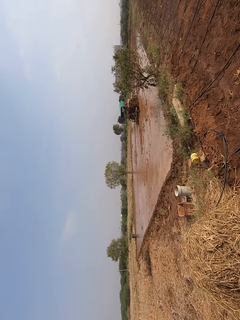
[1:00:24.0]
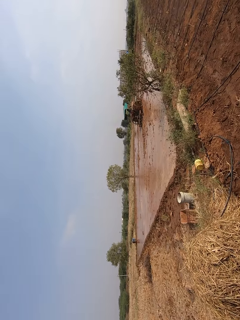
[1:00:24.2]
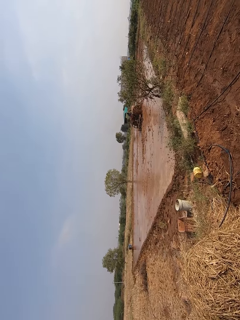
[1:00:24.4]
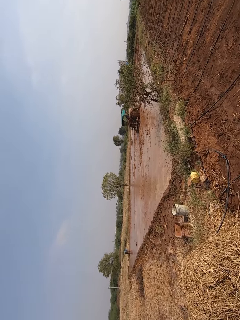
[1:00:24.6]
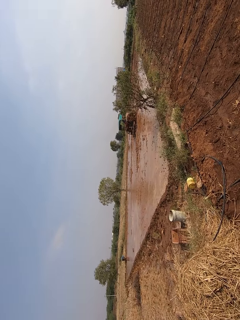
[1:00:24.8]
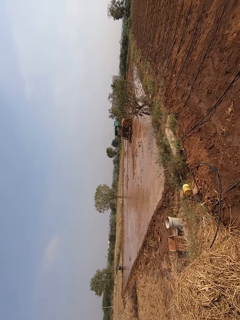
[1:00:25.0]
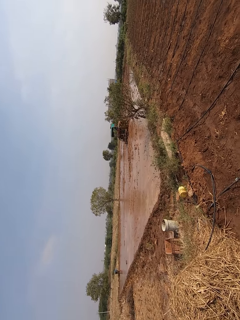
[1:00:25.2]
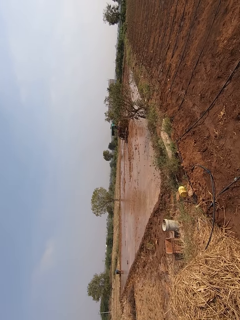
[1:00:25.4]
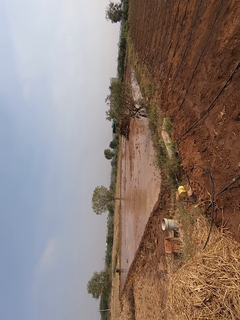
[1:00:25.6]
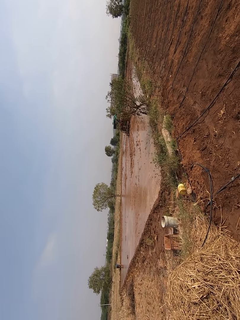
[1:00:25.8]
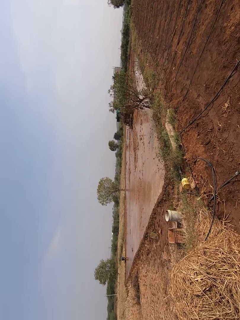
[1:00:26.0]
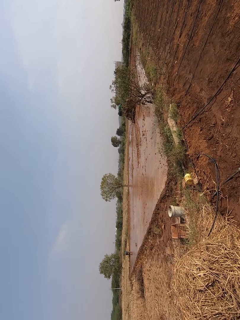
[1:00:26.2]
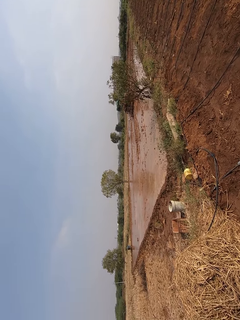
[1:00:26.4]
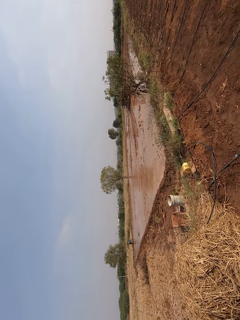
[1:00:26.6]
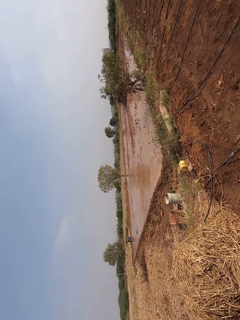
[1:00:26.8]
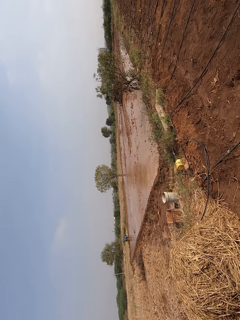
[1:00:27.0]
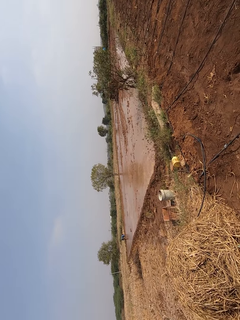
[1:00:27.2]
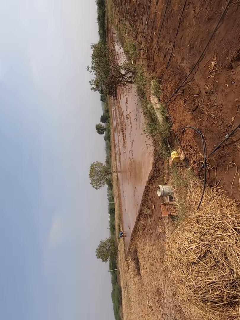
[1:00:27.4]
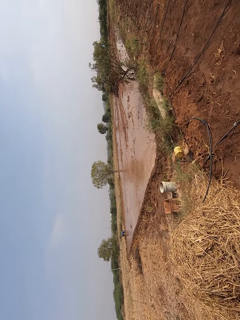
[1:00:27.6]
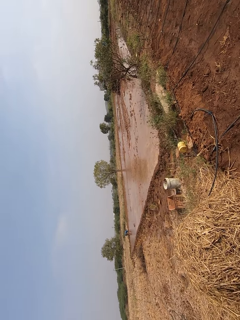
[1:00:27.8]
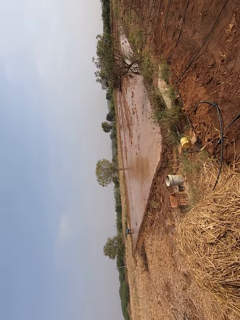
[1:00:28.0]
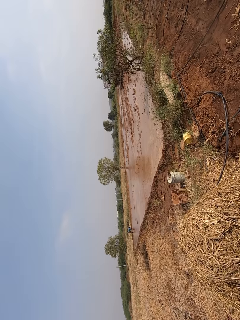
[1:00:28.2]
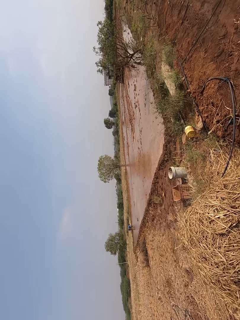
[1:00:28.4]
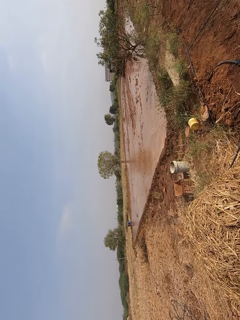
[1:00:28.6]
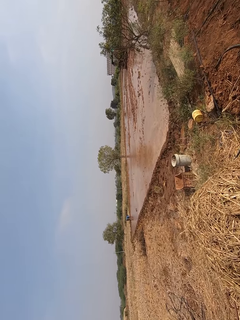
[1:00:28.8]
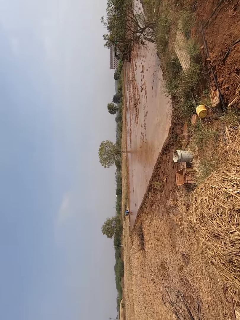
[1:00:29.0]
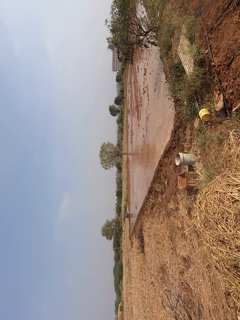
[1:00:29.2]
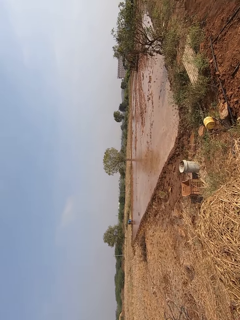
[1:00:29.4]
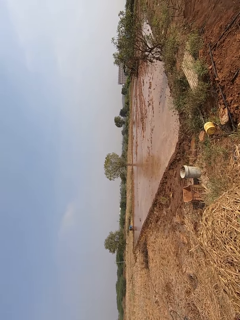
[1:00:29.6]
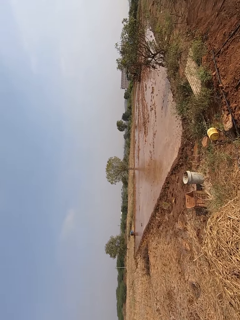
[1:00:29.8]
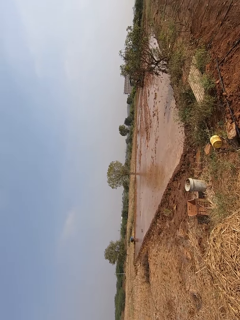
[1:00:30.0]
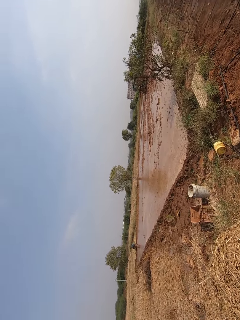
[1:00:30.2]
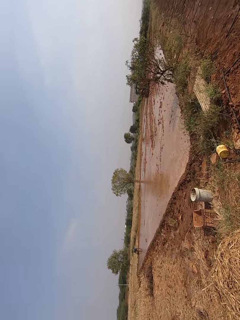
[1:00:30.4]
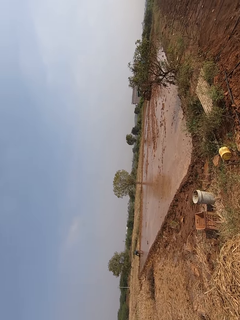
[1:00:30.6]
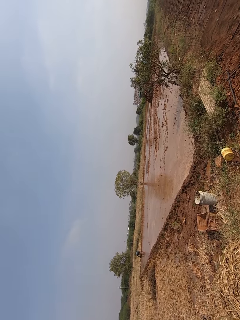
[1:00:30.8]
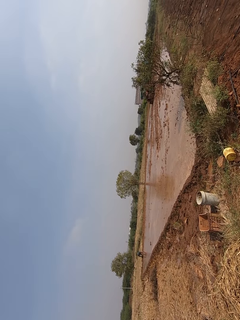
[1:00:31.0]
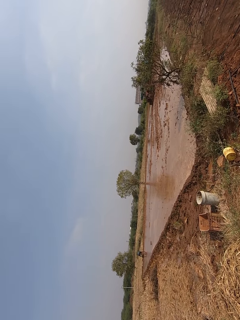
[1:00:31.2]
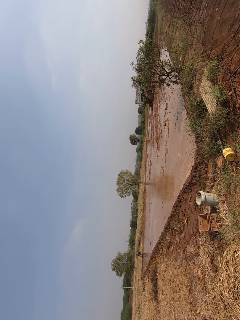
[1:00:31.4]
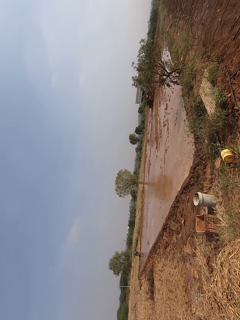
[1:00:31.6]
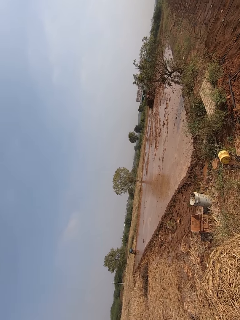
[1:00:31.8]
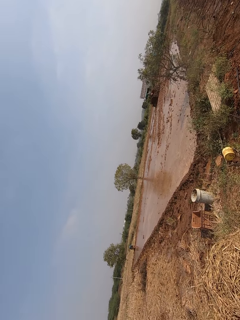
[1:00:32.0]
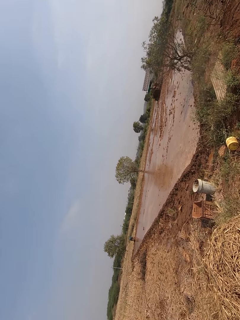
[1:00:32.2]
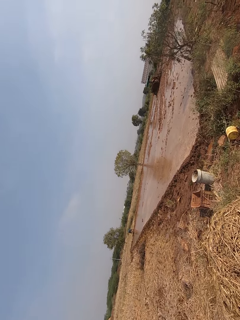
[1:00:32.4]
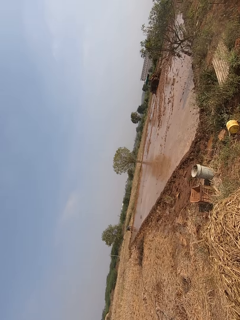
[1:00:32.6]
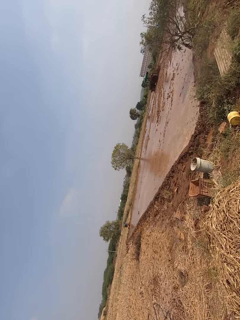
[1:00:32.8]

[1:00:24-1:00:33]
The camera wearer looks around. A man drives a tractor.

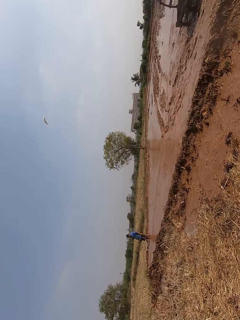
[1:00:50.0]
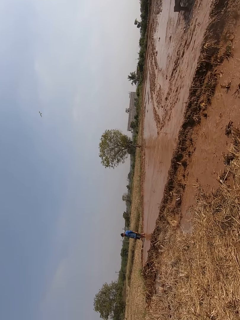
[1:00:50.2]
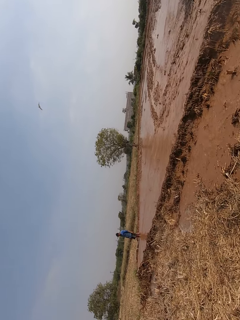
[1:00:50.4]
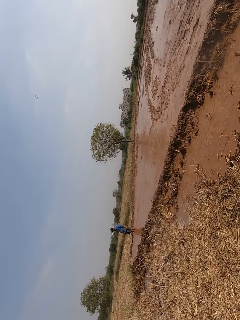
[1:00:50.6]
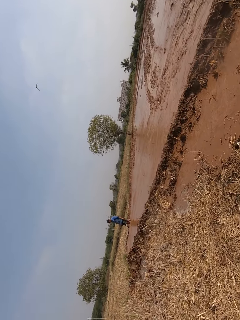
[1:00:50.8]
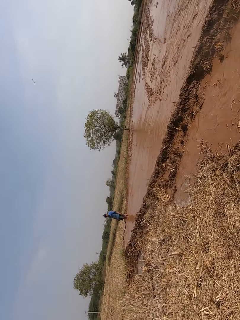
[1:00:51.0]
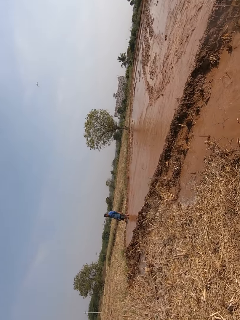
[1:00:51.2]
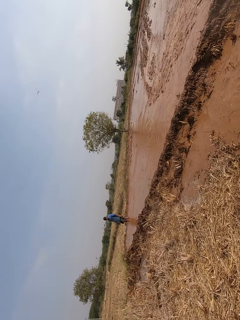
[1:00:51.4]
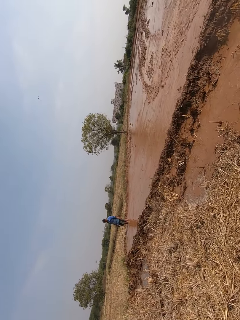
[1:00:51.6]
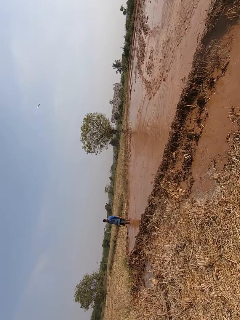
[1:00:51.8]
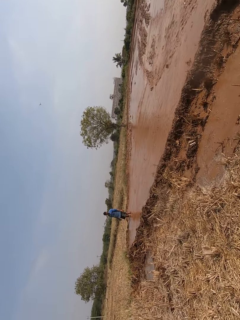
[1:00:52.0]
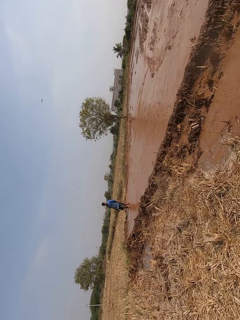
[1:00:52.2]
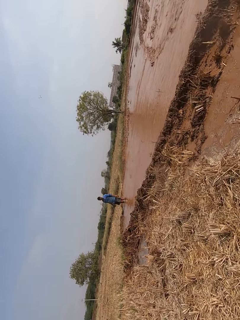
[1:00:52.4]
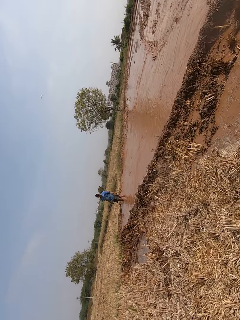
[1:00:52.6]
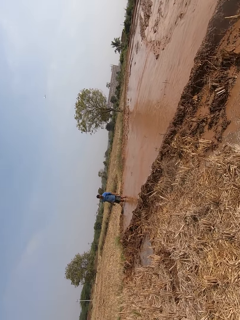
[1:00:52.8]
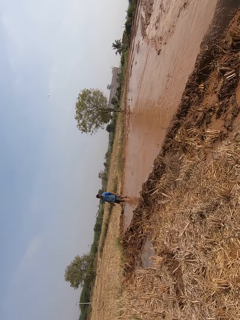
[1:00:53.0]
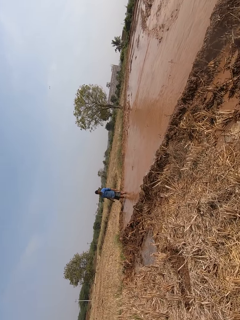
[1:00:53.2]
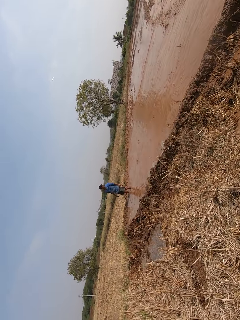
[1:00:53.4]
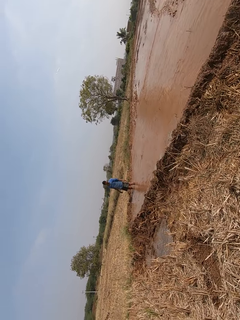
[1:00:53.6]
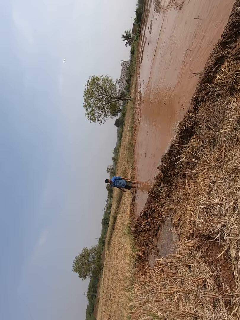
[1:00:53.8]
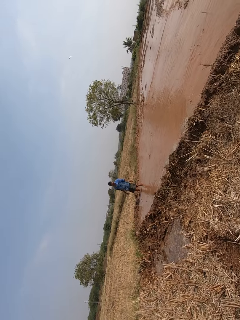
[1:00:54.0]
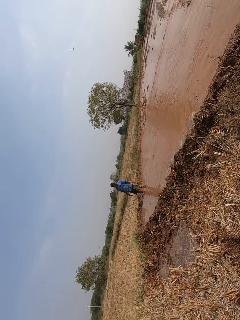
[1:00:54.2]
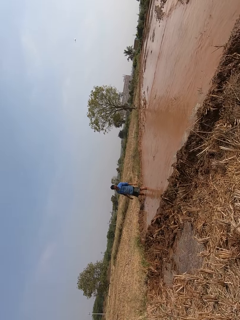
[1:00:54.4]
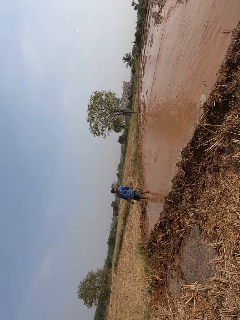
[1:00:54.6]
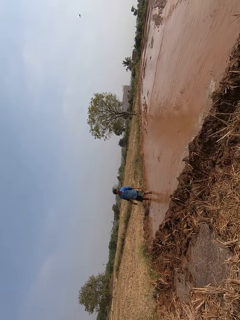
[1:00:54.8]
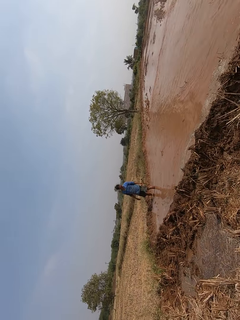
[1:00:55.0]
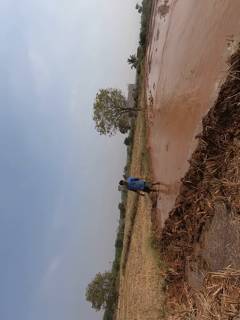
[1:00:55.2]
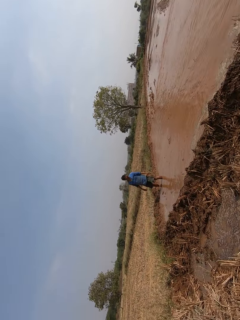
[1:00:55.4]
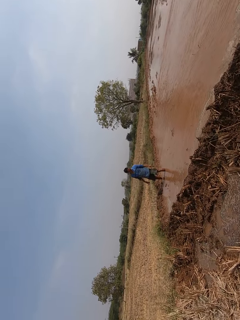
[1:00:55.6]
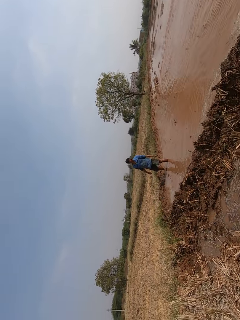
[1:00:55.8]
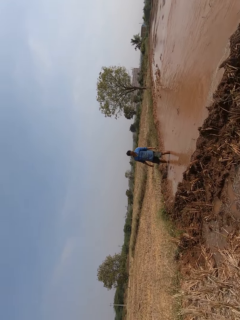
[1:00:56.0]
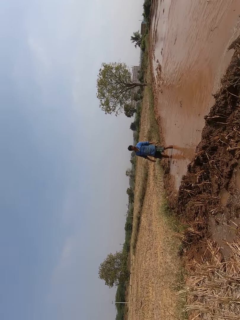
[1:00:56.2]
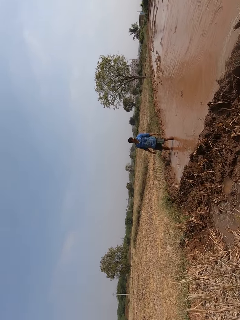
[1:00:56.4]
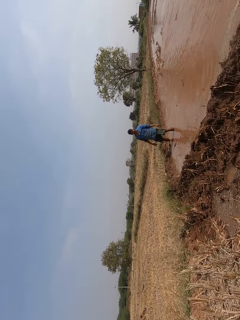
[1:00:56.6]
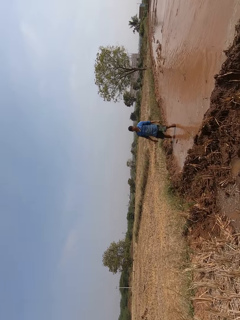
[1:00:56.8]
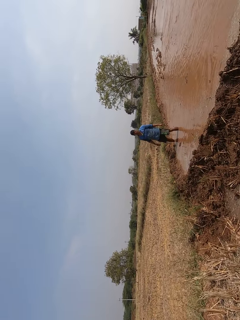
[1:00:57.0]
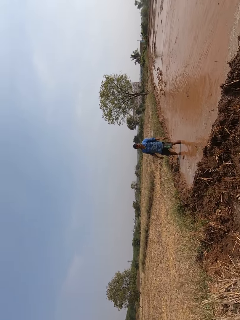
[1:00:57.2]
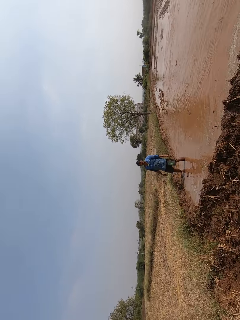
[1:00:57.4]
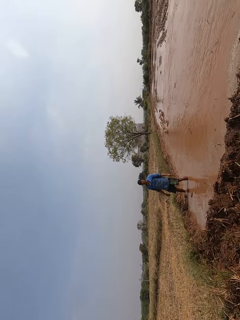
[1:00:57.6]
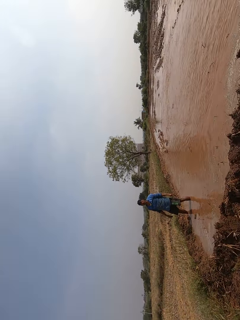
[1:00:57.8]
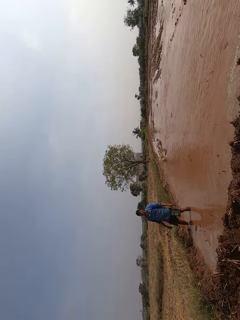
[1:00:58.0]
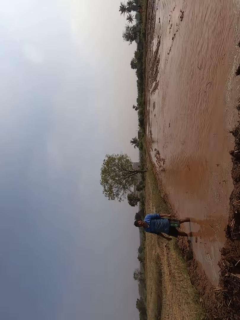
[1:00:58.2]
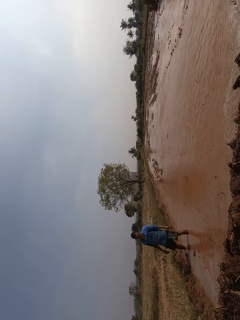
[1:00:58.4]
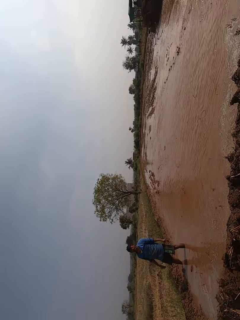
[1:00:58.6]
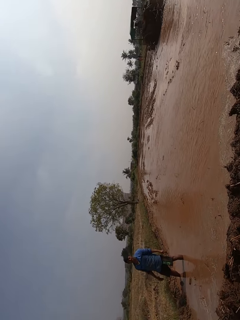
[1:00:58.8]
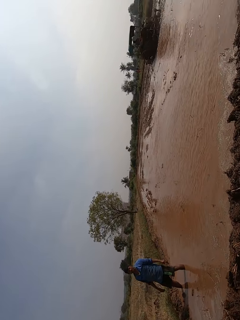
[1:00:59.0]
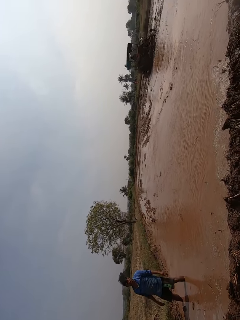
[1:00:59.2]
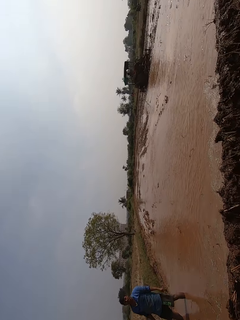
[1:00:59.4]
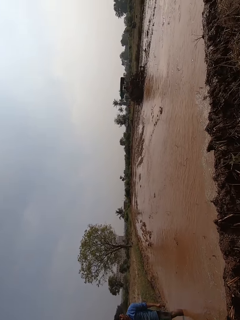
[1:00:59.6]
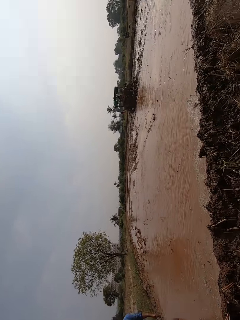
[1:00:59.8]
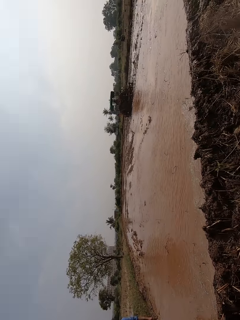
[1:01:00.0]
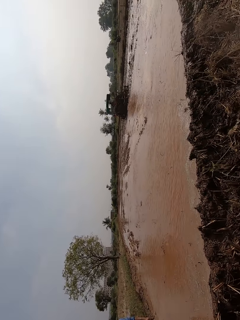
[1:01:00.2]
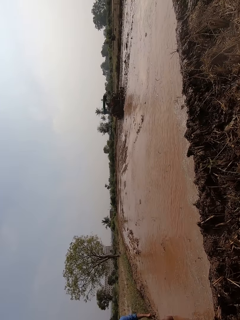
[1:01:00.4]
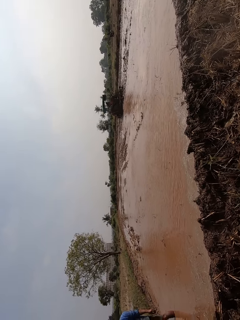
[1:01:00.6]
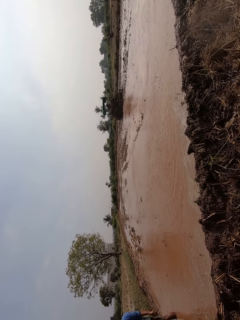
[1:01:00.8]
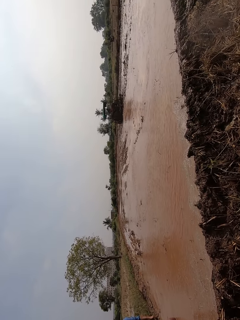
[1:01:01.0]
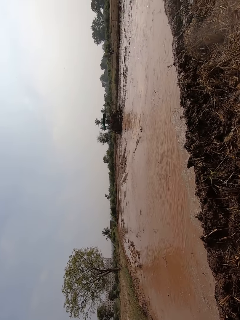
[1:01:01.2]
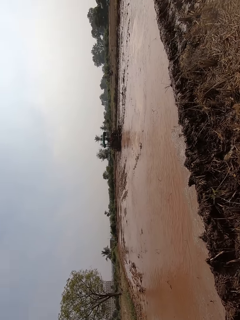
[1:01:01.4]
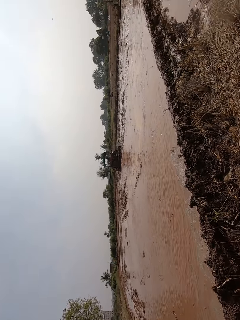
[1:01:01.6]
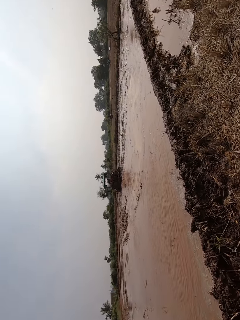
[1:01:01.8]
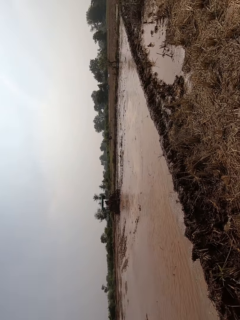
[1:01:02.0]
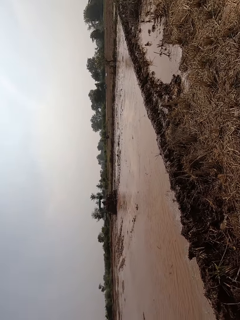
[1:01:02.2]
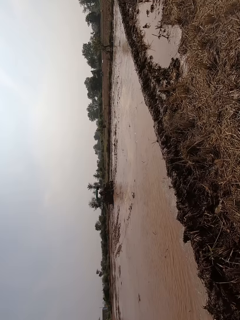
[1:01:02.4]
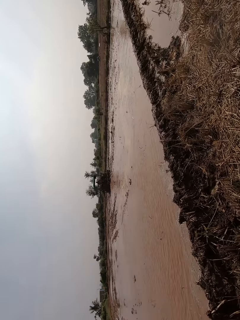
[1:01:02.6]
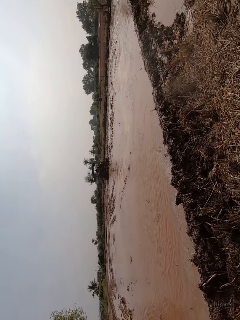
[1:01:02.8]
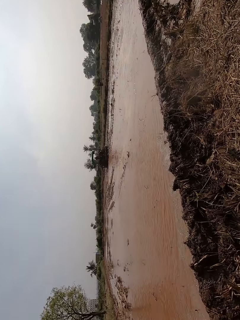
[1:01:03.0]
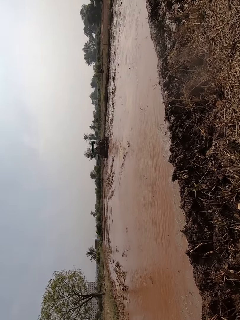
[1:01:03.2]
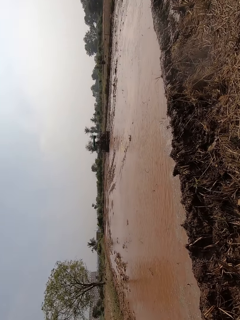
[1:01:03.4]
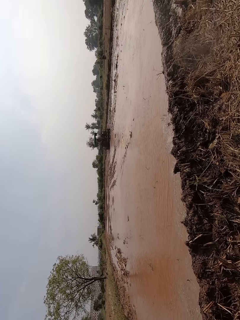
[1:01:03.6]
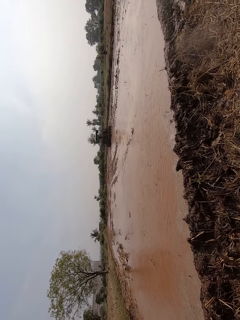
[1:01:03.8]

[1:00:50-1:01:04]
A man stands in the mud. The camera wearer talks. Another man converses with the first man.
